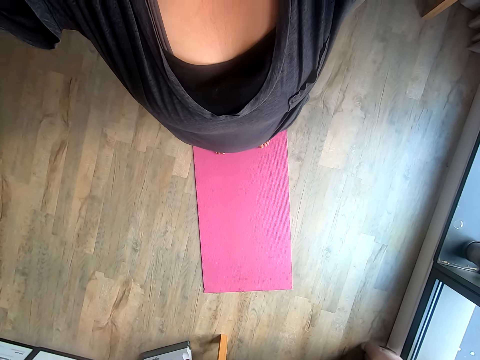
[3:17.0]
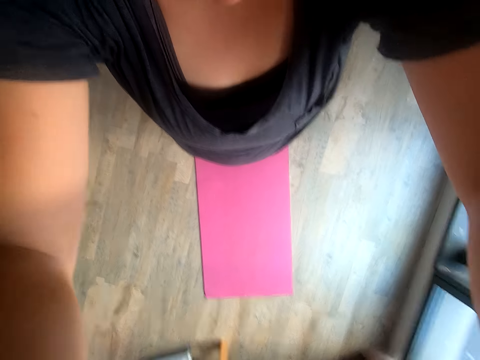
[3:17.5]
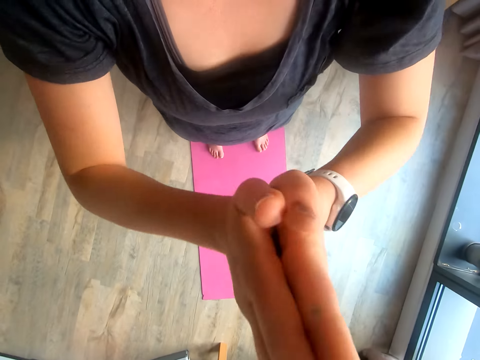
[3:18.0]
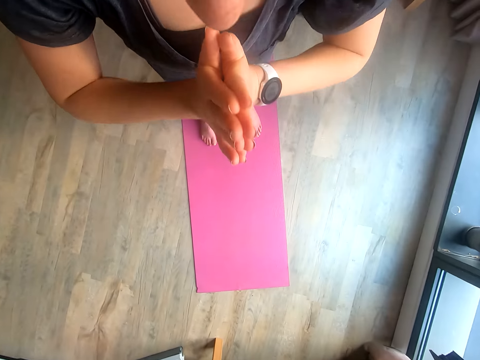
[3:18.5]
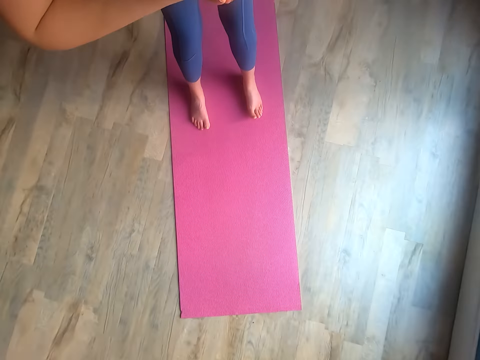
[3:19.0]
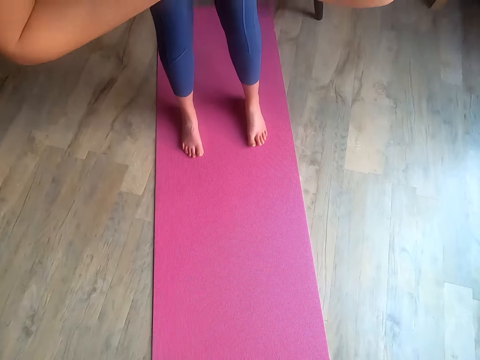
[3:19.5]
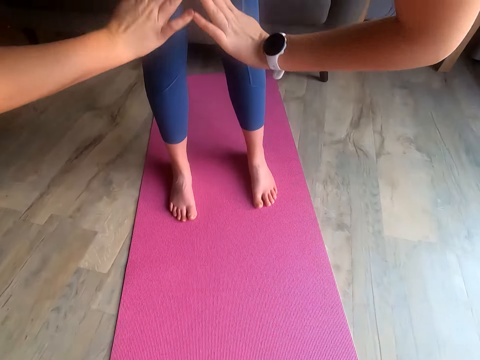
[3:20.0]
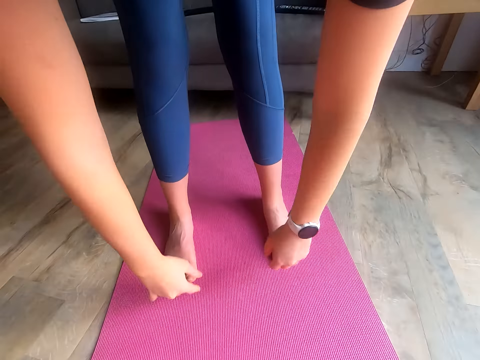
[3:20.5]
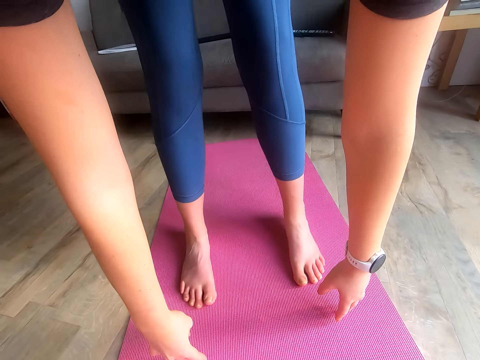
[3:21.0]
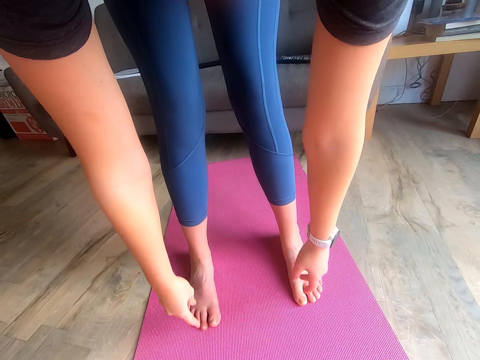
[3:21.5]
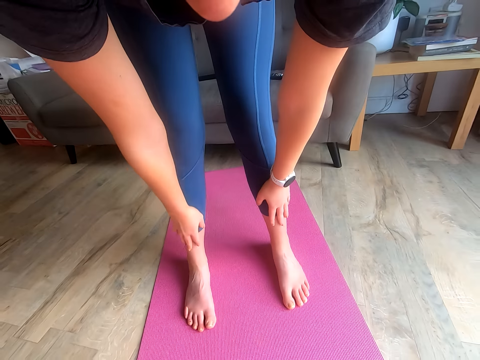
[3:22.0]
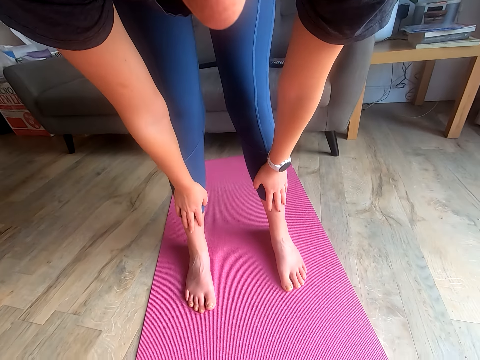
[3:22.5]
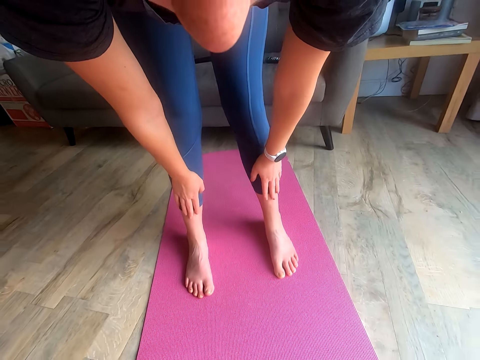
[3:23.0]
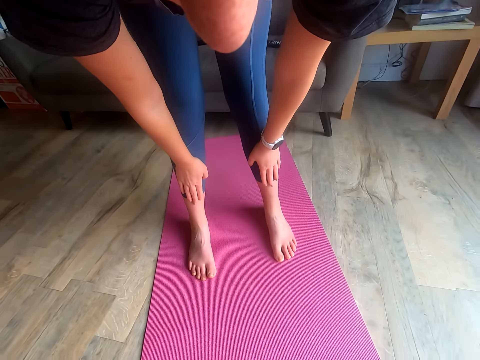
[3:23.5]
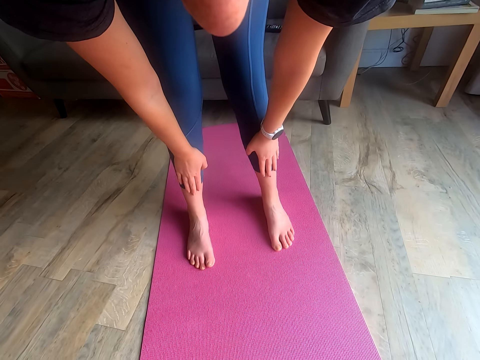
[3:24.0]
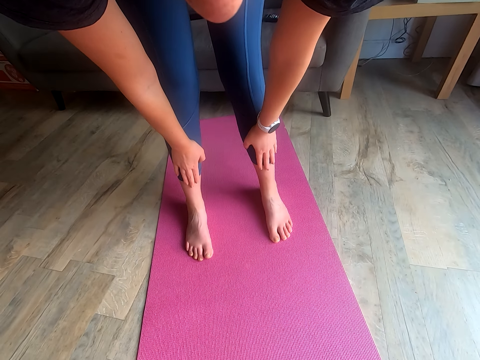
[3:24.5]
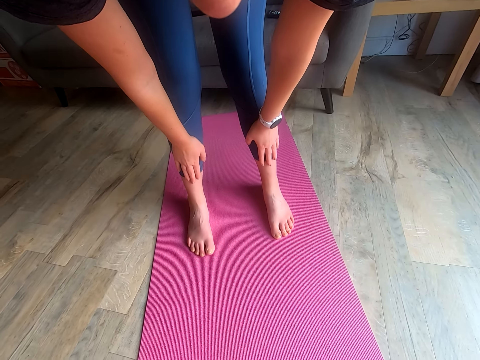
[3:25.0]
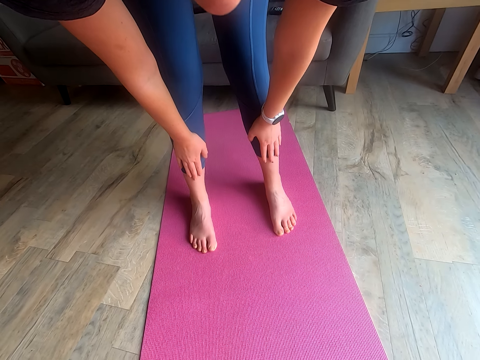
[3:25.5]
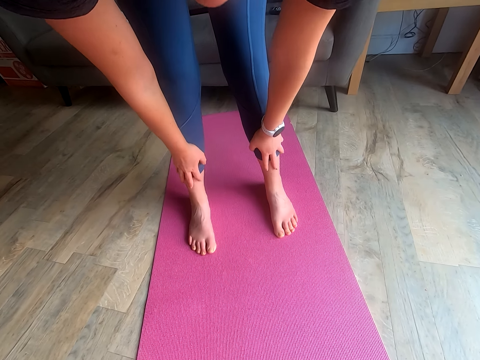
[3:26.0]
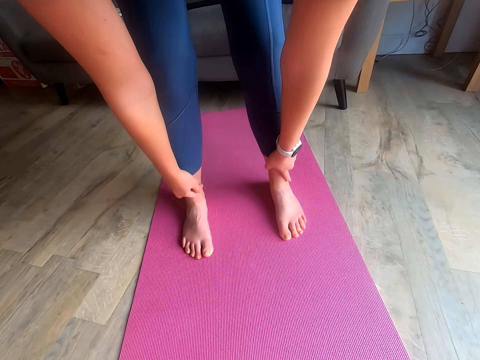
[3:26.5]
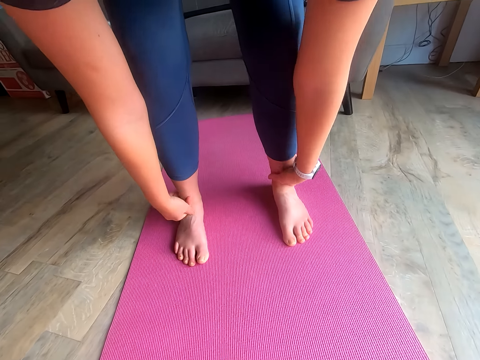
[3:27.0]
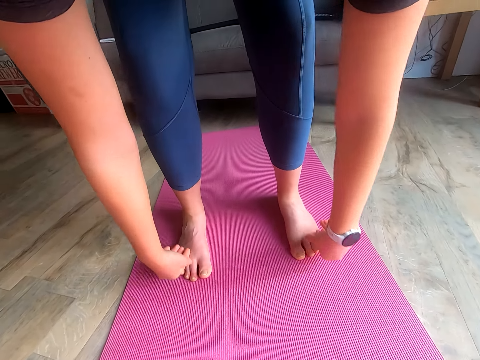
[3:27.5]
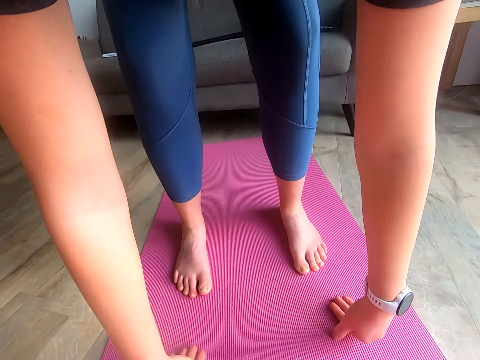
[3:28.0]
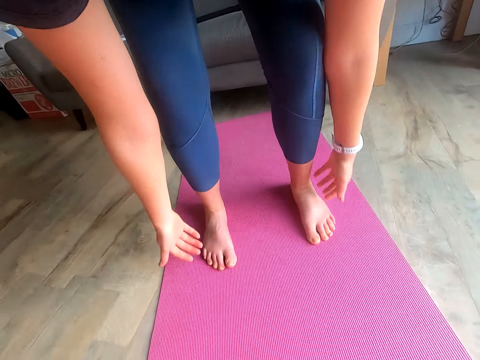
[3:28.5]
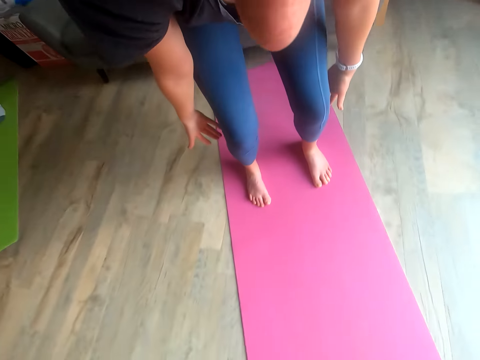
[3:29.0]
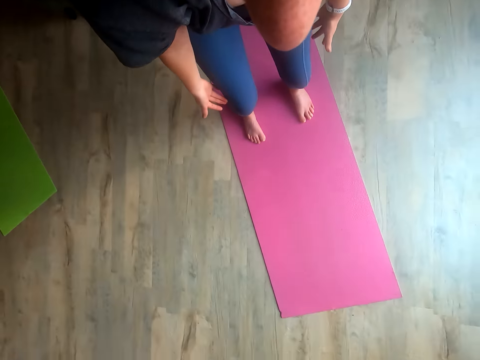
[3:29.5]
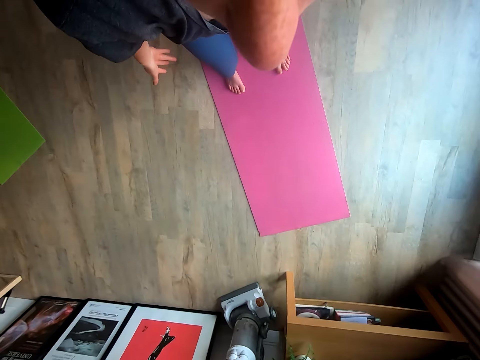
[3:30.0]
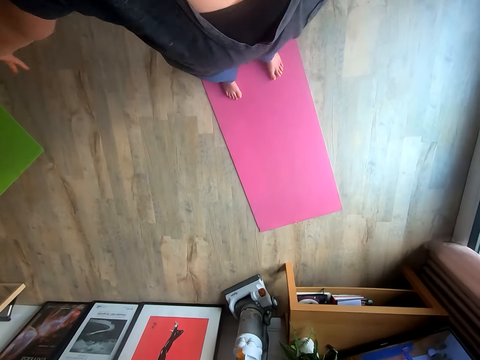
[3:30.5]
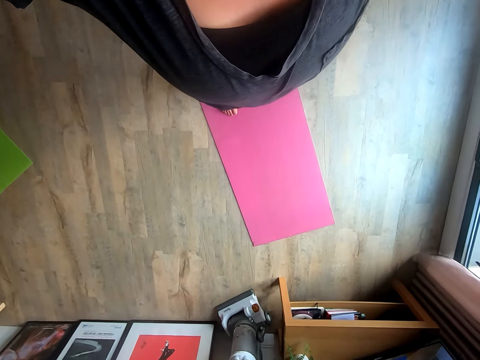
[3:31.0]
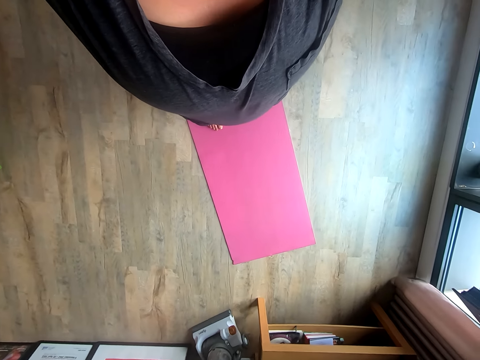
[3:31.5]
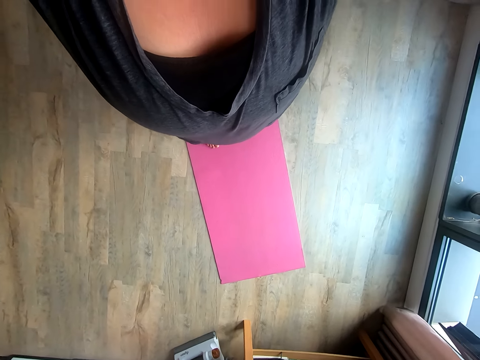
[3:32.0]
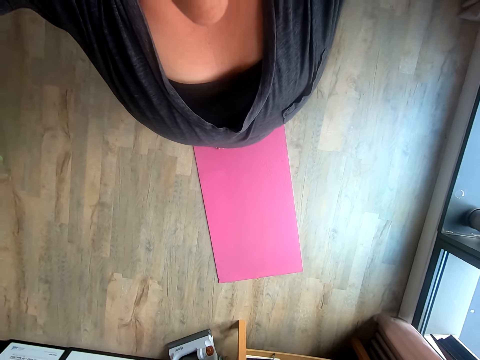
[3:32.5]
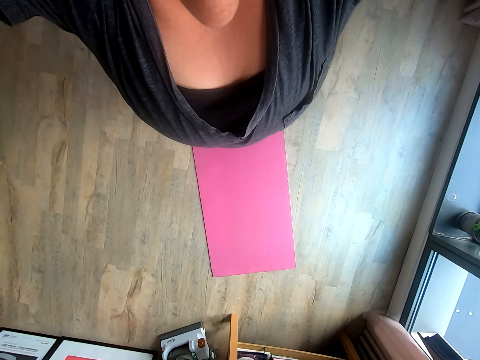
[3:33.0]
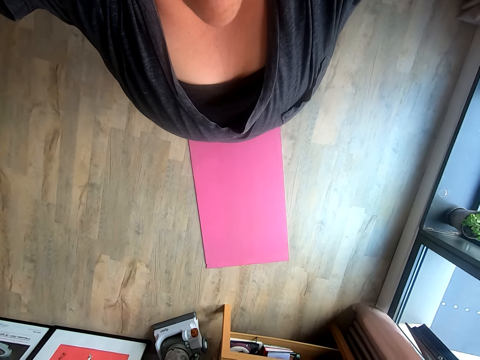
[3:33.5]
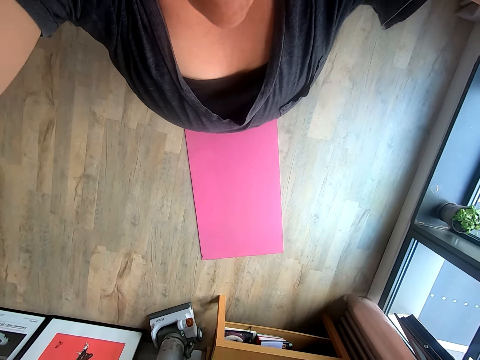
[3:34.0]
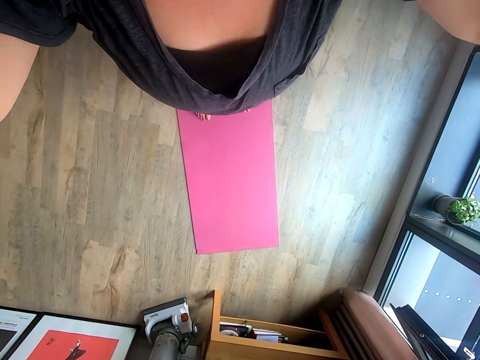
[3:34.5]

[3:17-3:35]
The camera wearer bends down. She bends her body. She raises her hands.

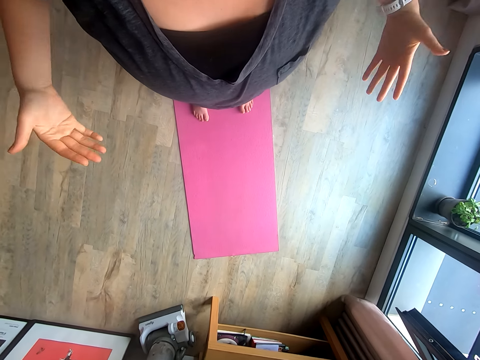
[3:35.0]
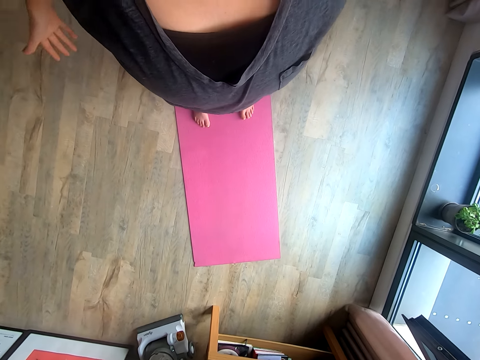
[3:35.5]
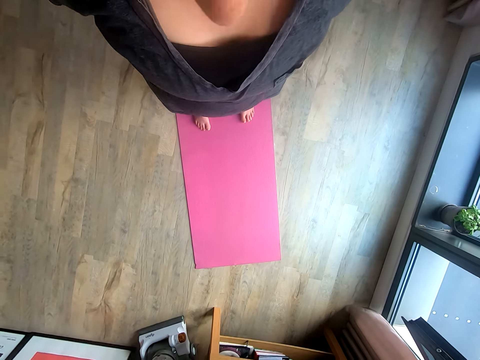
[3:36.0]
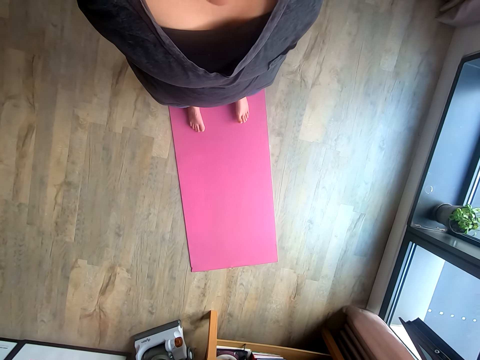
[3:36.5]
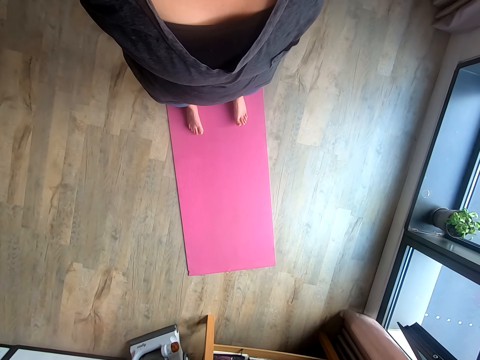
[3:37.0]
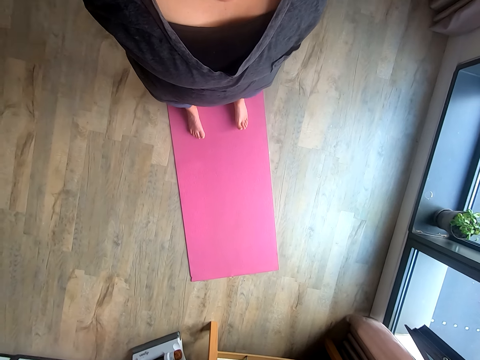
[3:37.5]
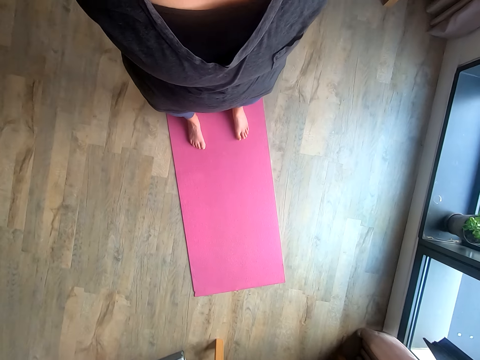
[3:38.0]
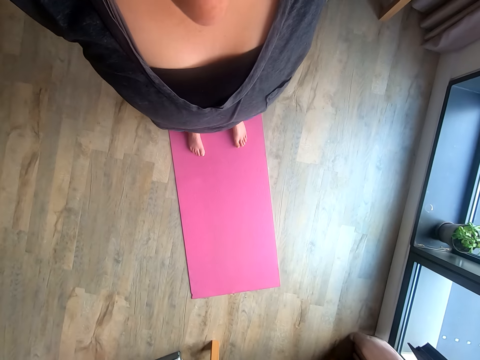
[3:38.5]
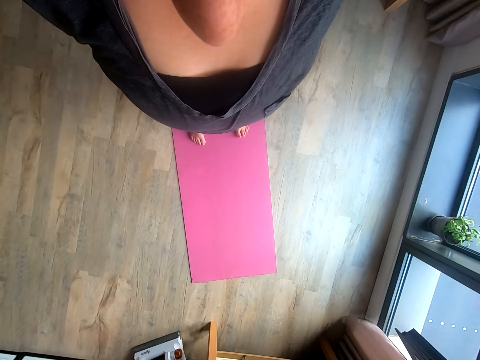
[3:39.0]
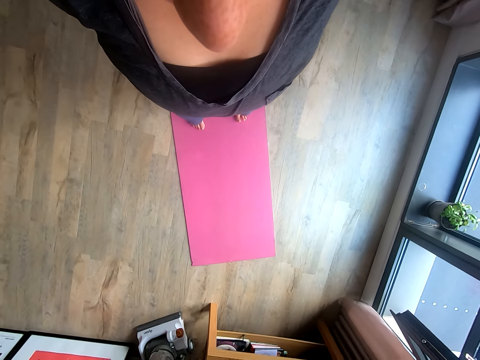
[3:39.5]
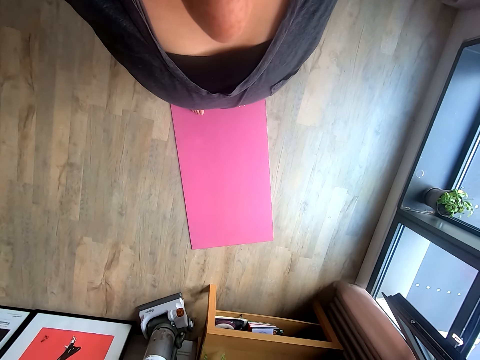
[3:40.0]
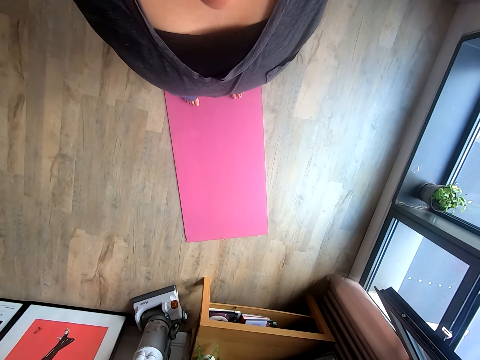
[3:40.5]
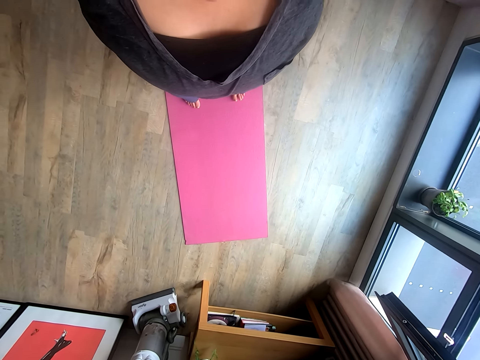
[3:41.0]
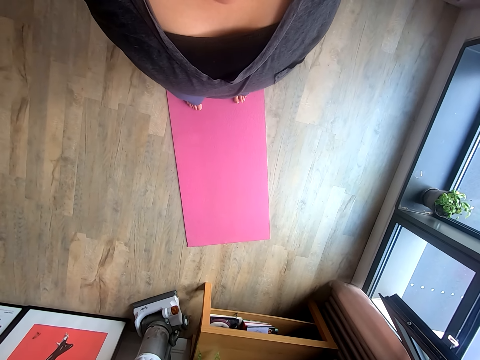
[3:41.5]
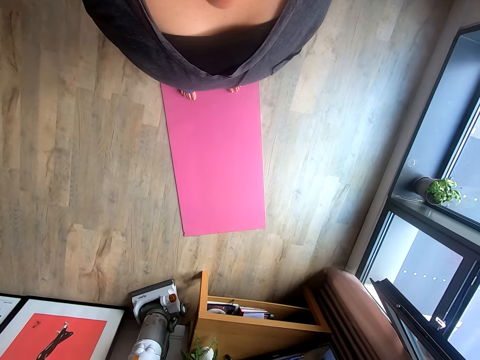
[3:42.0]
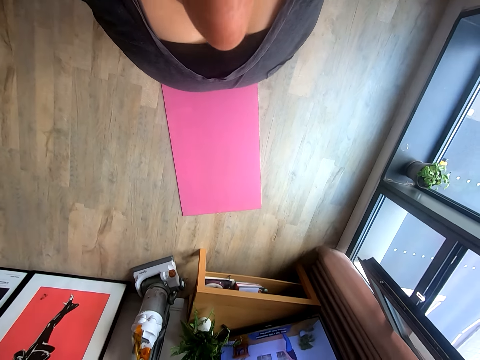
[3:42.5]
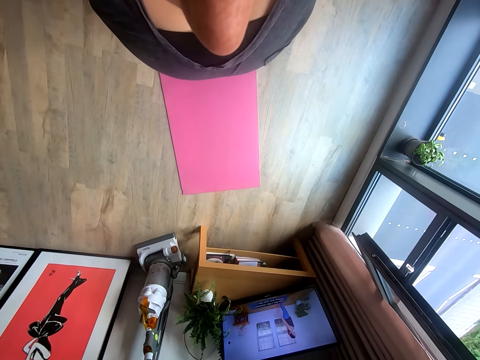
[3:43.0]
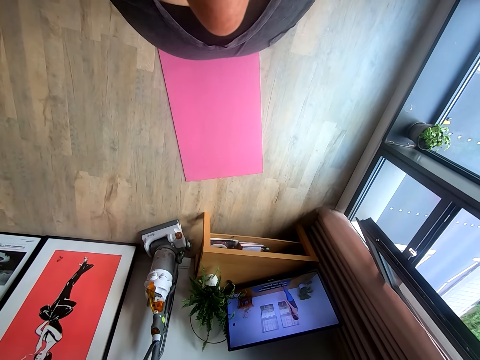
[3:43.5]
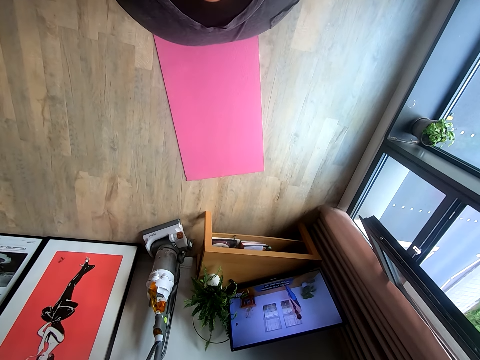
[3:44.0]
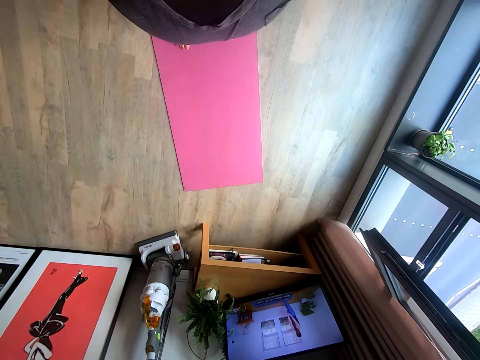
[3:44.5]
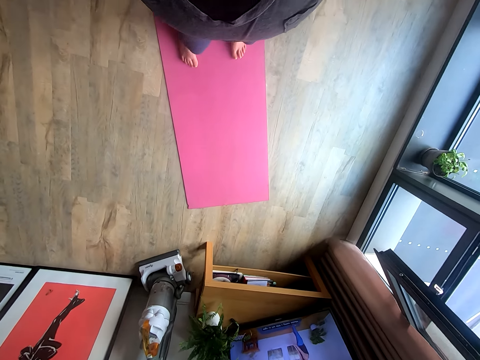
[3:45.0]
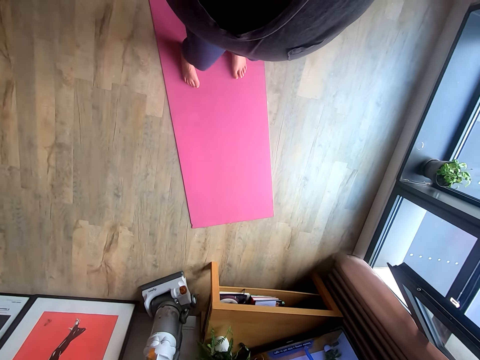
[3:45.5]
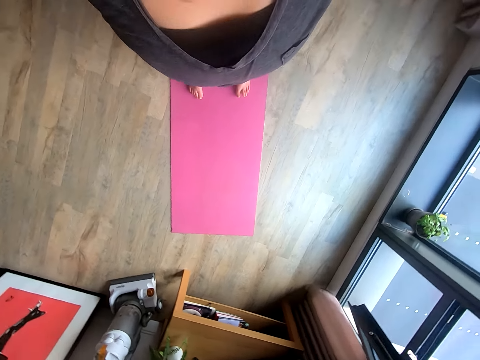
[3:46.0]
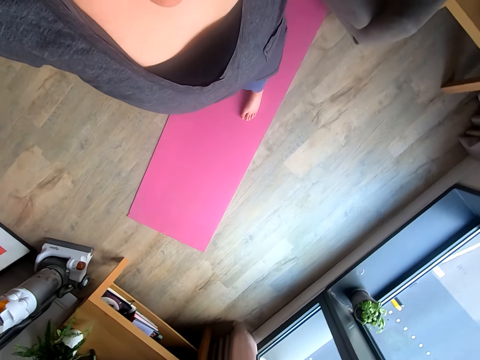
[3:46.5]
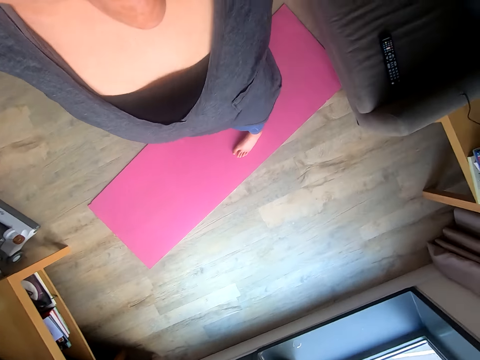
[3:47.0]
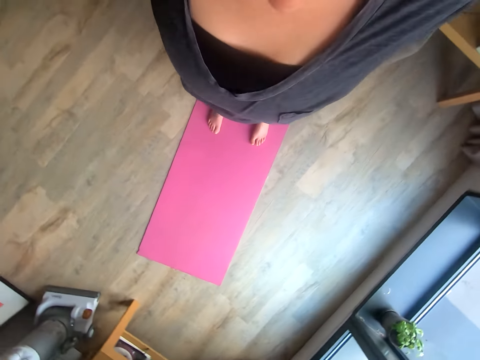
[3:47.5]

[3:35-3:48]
The camera wearer stands straight.
